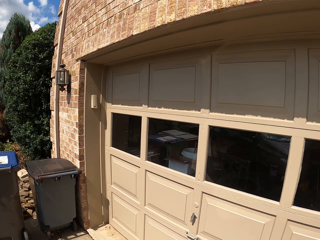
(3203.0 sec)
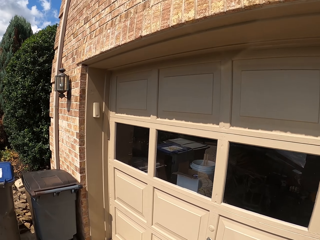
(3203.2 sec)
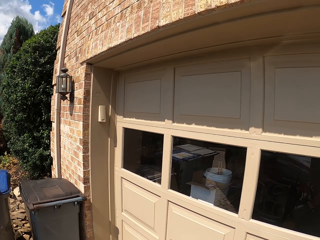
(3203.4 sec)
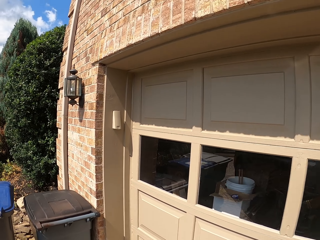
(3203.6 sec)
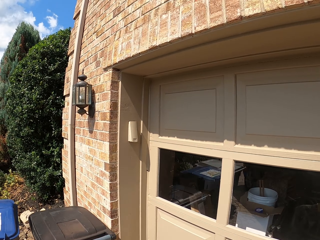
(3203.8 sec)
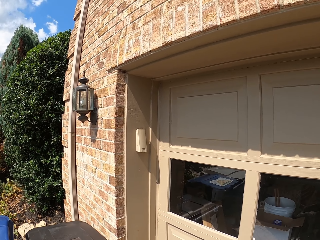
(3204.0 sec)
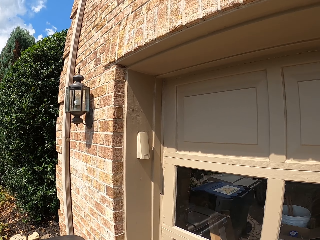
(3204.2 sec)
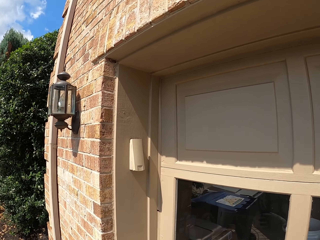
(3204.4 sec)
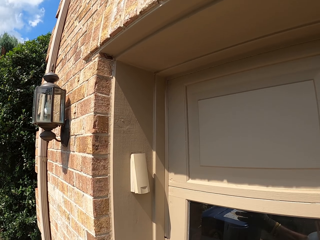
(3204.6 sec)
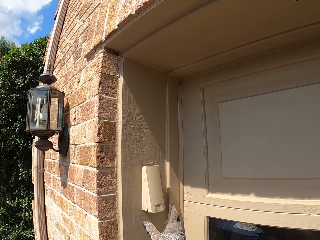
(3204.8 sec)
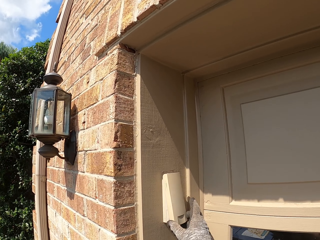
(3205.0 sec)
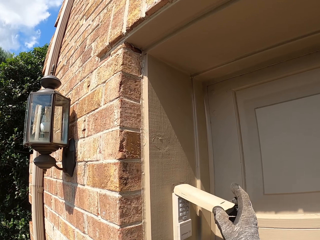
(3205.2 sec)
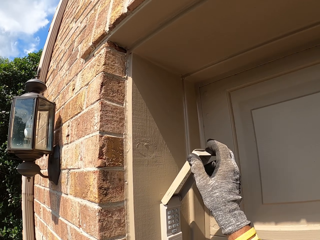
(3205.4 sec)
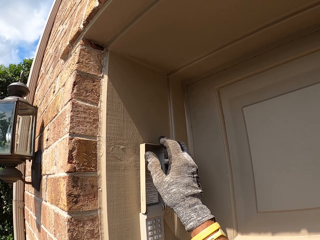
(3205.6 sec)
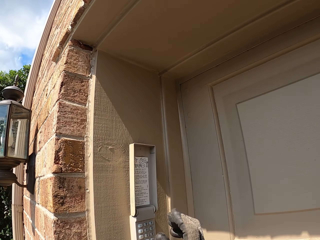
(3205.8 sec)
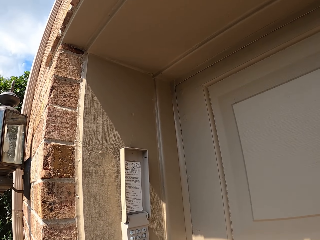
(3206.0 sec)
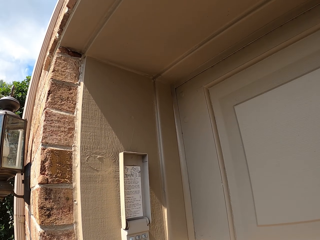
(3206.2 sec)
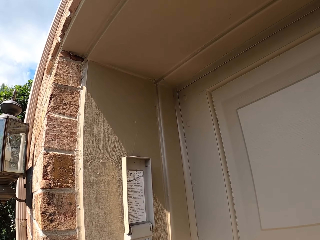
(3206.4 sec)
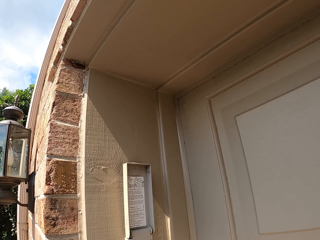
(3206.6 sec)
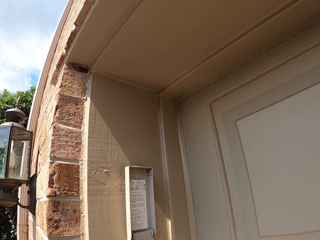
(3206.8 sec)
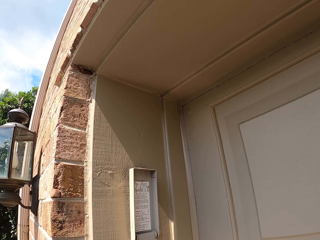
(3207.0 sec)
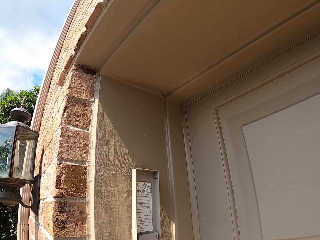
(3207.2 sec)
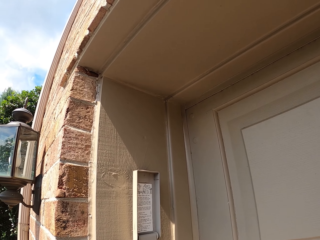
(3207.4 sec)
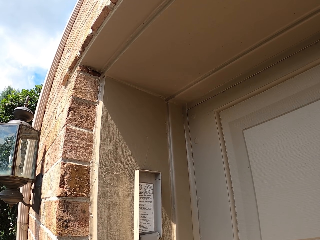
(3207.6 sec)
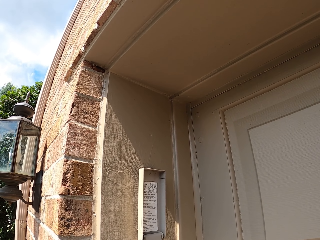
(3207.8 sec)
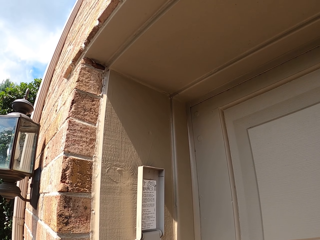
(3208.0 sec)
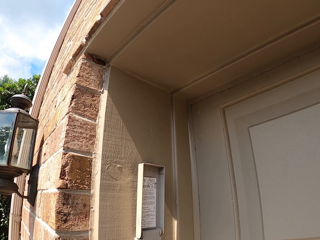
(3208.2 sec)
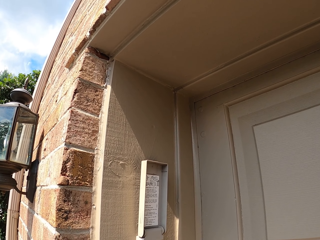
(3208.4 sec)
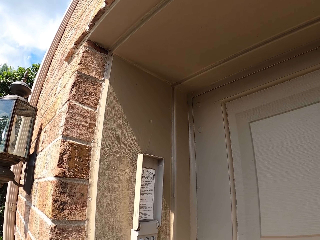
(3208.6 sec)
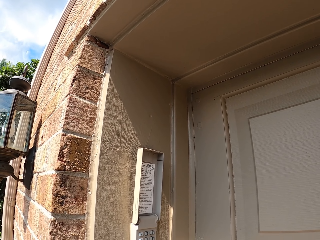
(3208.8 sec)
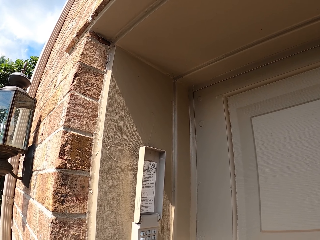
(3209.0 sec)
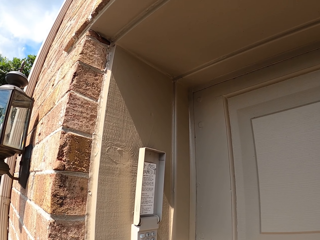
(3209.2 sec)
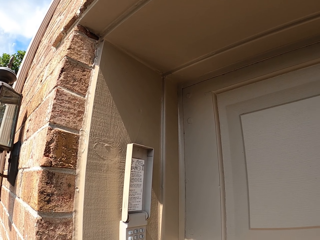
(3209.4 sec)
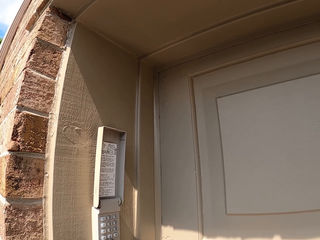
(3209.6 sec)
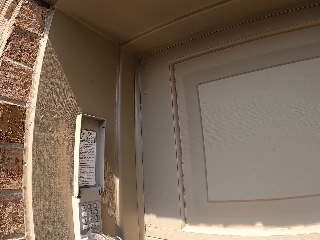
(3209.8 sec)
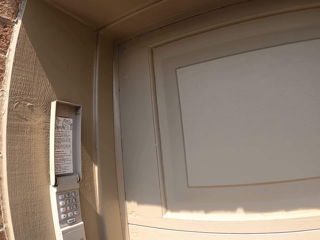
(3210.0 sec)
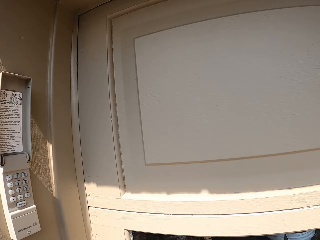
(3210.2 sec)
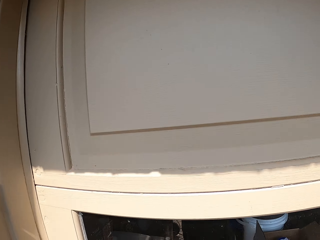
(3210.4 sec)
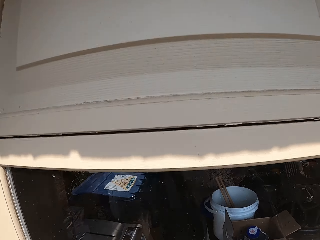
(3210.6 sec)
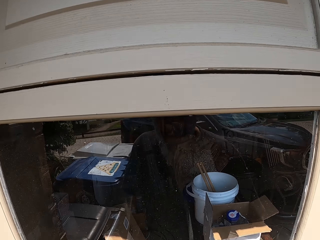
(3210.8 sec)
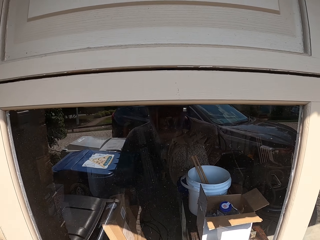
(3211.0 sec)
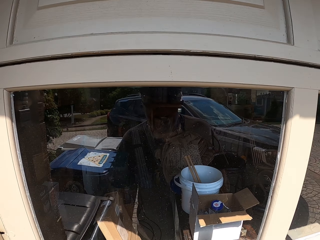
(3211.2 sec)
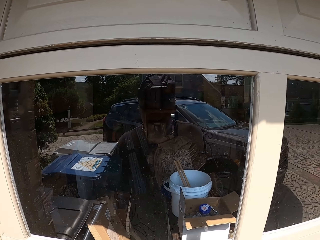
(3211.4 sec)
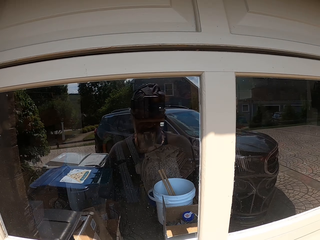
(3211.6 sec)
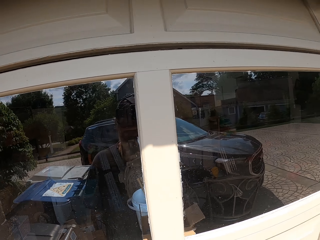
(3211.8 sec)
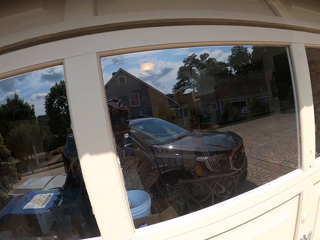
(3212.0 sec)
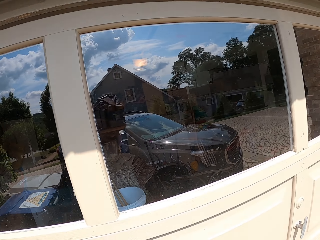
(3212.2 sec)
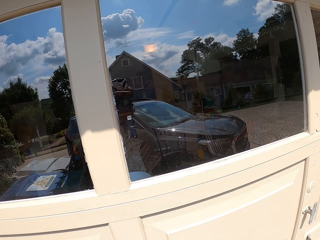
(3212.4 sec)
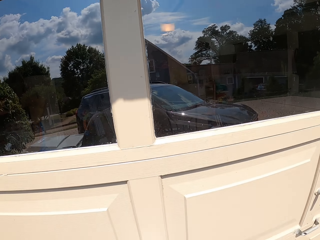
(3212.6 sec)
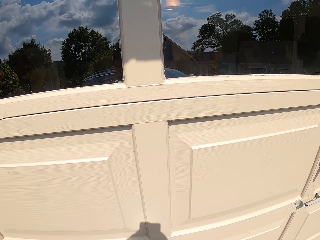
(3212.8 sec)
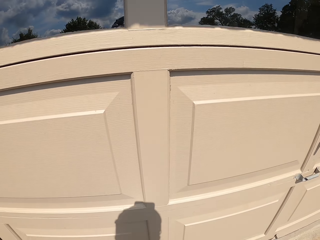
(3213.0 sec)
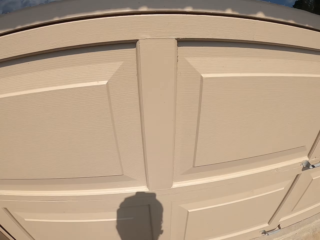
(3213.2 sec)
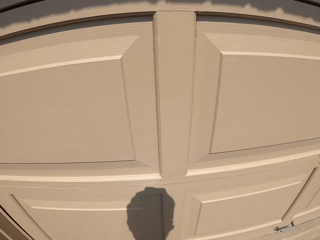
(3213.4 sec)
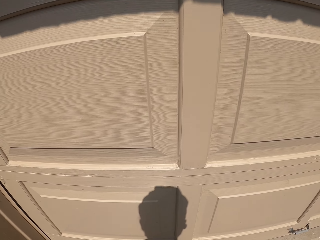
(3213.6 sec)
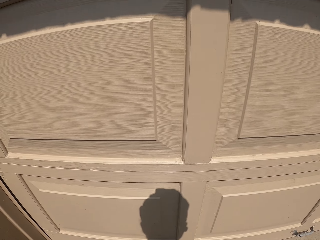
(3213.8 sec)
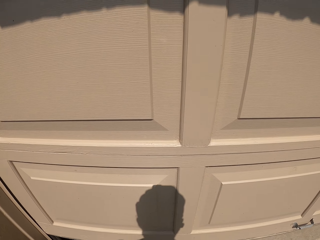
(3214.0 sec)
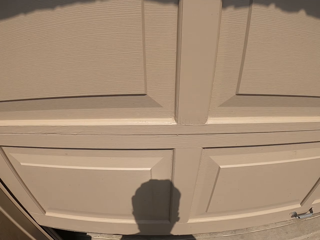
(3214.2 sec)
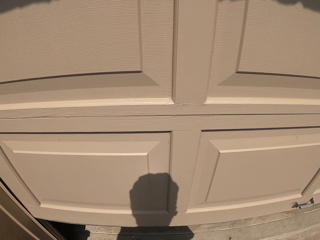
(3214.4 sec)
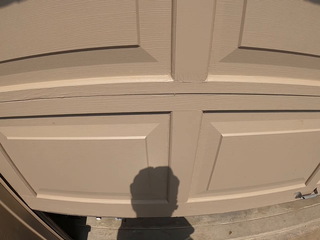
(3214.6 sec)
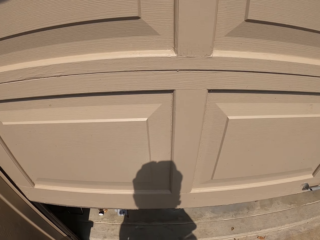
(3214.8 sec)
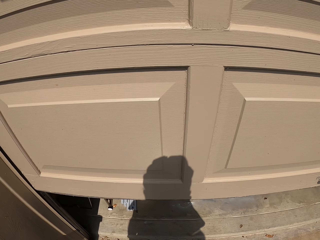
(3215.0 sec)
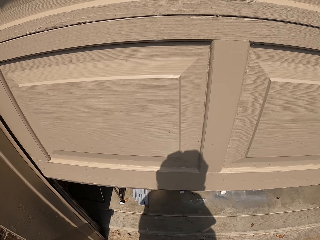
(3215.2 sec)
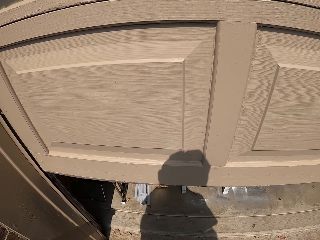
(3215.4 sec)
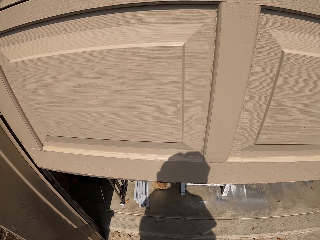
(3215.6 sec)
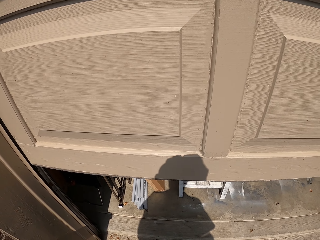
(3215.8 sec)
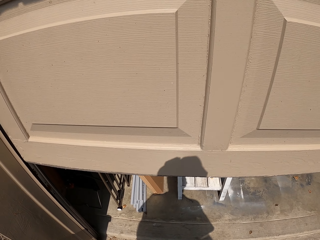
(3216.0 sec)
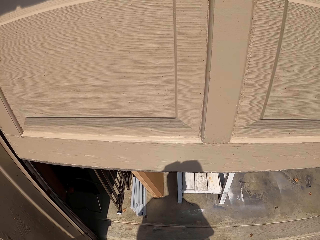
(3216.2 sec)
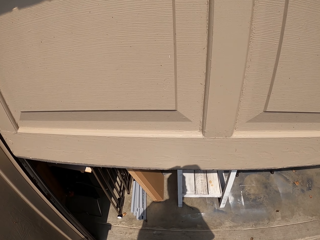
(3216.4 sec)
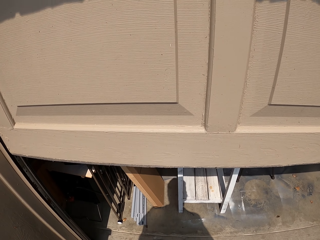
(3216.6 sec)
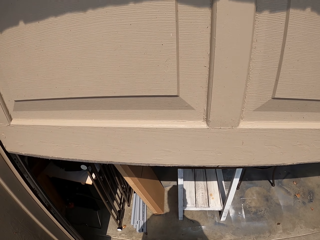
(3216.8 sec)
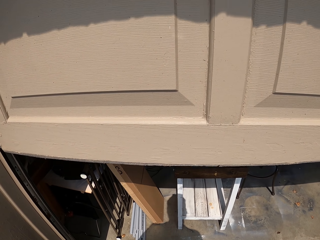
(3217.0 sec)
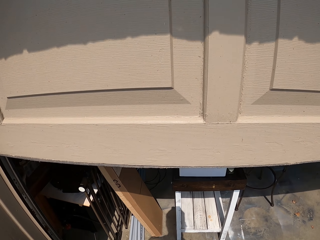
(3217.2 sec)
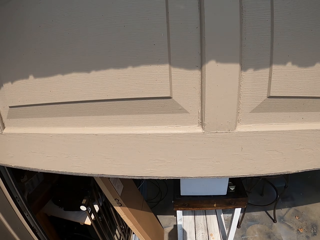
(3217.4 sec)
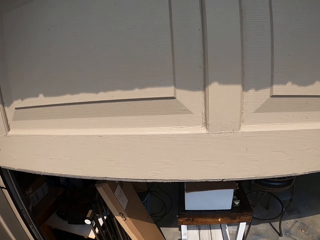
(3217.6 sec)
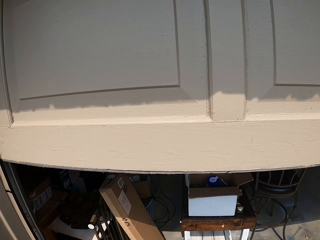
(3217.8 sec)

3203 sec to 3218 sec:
The camera wearer opens the door access control system. They dial numbers on the door access control system. They wait for the garage door to open.

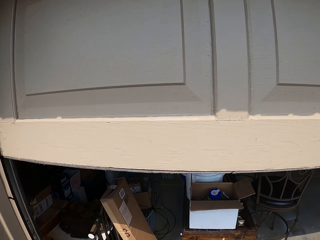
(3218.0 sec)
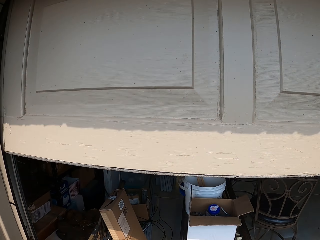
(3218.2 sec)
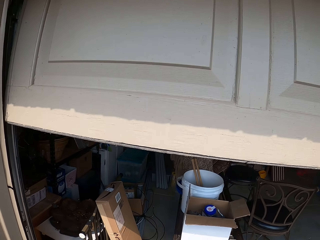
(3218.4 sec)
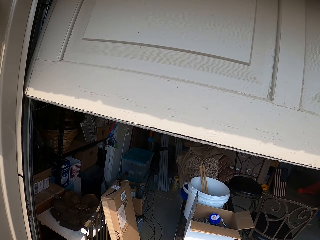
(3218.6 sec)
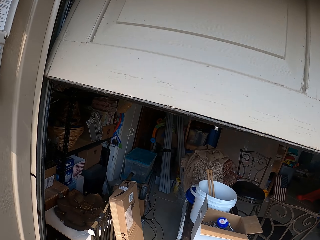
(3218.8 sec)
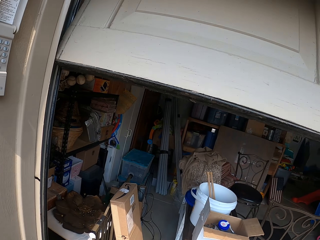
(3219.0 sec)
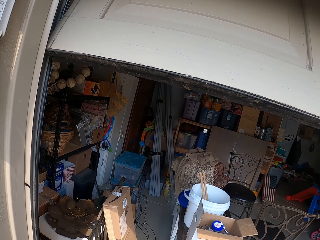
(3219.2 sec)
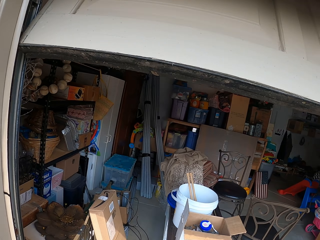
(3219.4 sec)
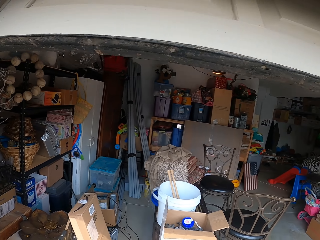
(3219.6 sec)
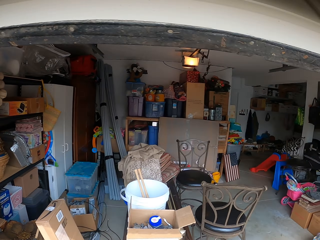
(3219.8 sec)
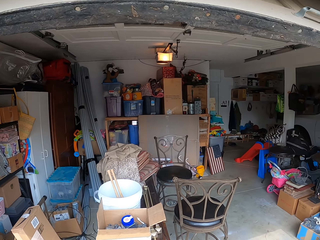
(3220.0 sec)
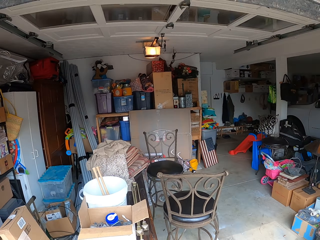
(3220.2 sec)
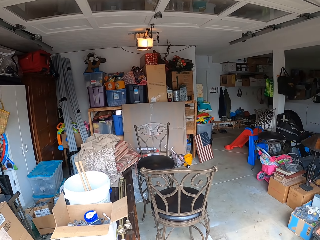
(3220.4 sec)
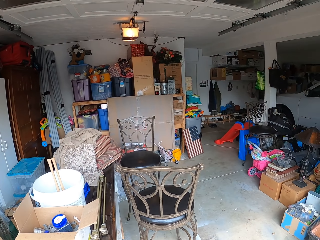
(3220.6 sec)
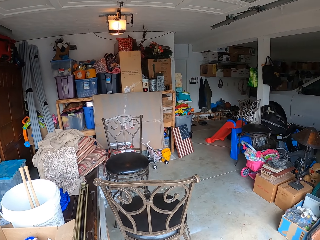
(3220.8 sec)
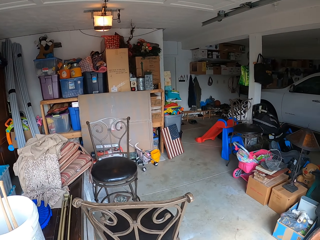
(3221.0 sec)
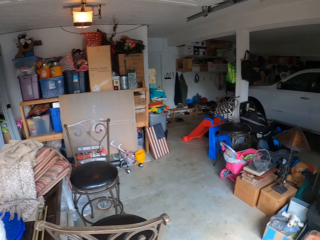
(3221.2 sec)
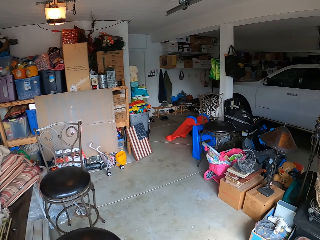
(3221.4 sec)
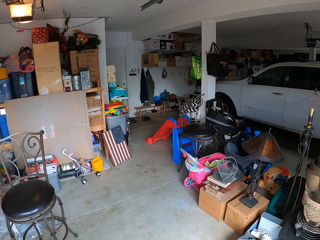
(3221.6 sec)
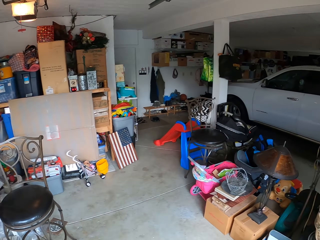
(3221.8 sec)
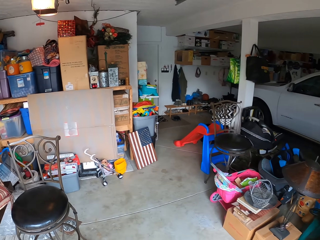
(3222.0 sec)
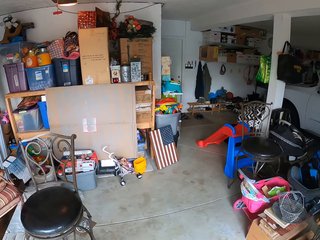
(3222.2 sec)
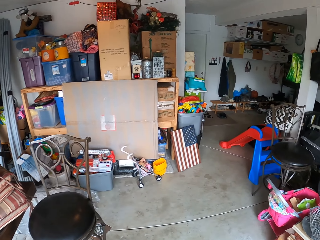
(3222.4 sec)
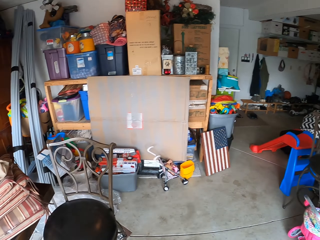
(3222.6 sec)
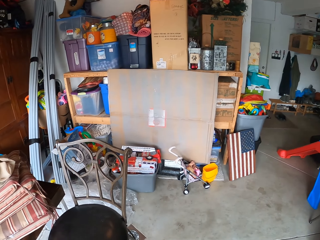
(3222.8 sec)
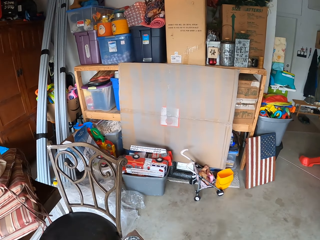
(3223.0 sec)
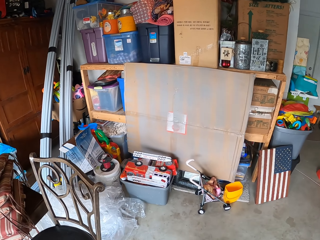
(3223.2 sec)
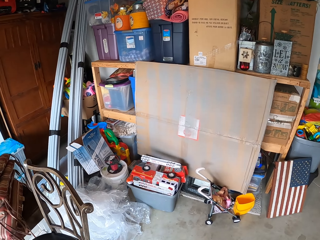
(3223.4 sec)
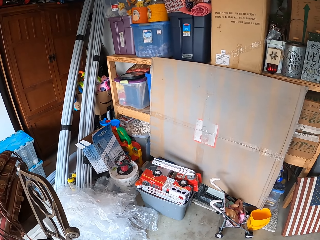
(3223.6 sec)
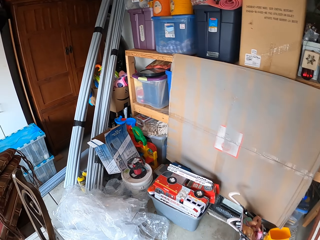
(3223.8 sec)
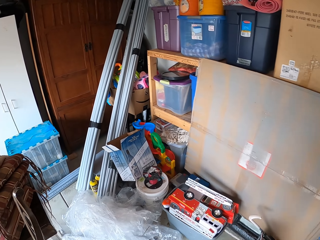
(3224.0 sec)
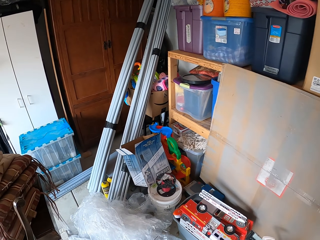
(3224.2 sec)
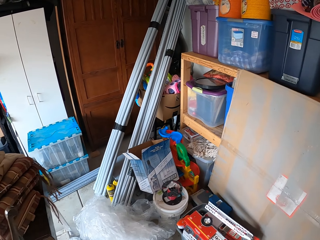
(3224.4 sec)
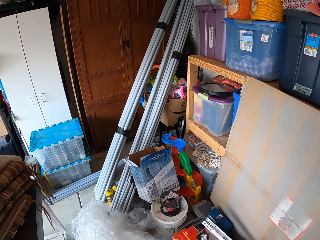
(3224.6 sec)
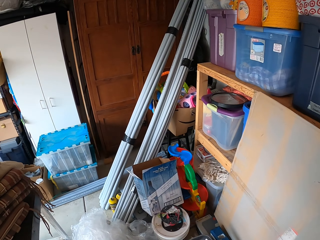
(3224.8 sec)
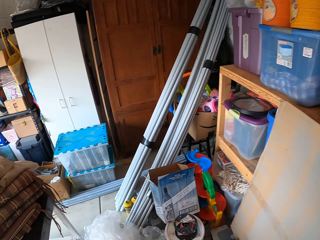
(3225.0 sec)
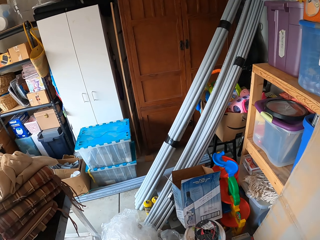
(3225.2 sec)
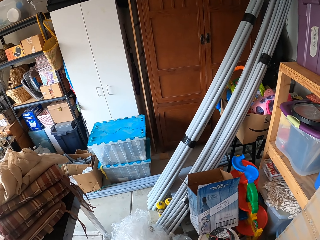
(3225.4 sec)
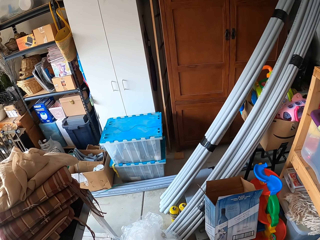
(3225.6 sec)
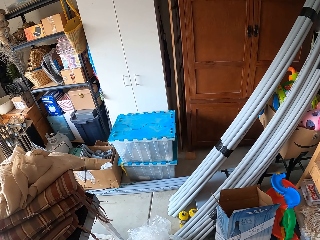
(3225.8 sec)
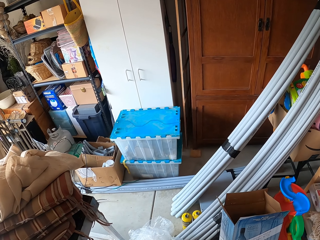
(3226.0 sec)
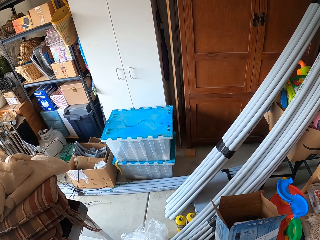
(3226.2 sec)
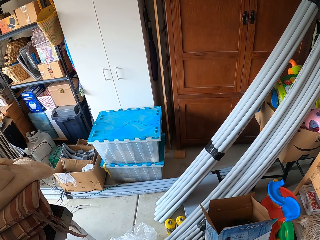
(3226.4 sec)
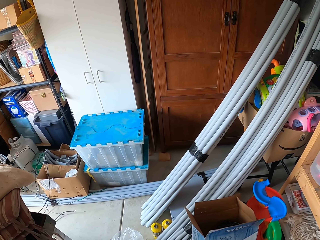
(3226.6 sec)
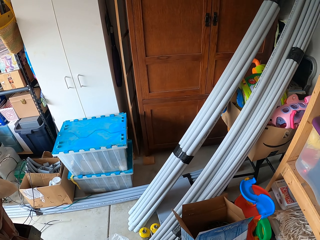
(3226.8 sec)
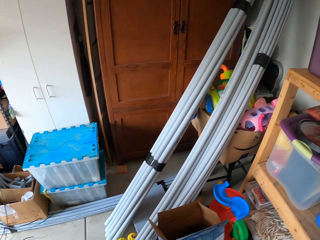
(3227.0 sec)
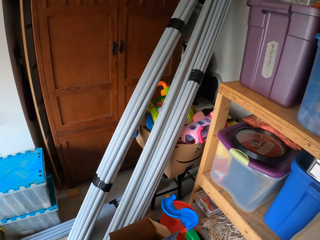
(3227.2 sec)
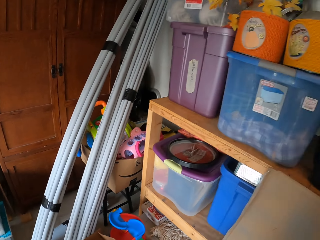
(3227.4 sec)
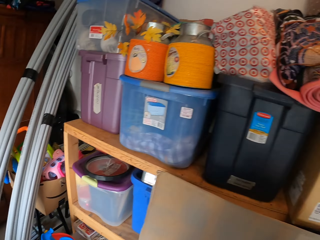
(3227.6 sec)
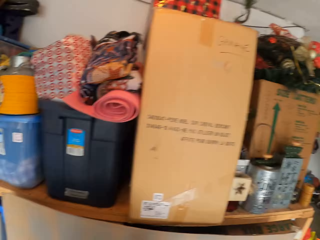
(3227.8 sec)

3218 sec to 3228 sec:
The camera wearer enters the garage. They walk around the room. They look around the garage.
